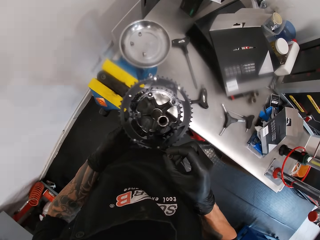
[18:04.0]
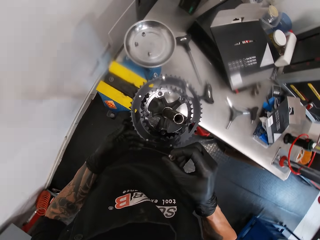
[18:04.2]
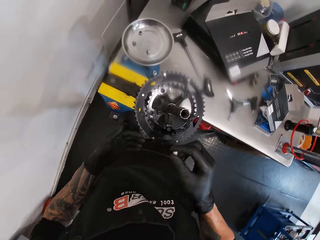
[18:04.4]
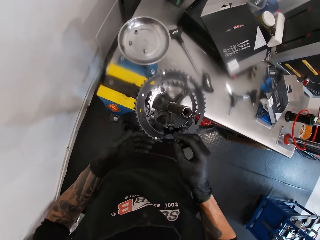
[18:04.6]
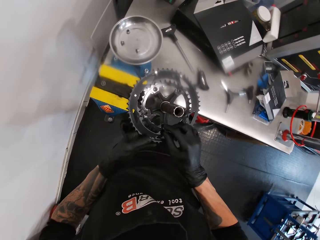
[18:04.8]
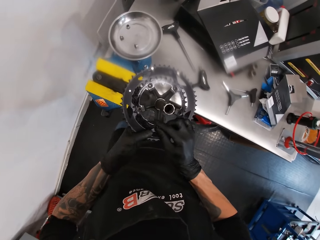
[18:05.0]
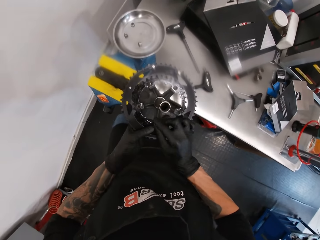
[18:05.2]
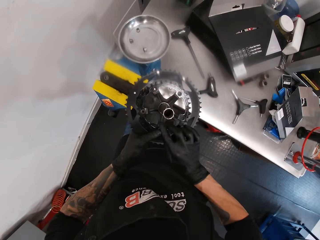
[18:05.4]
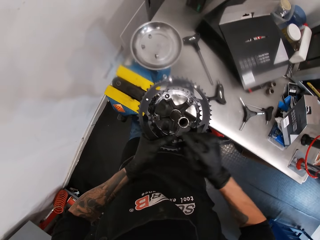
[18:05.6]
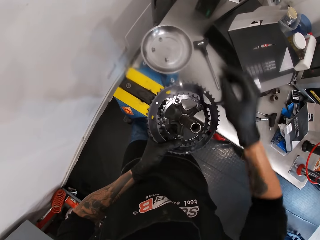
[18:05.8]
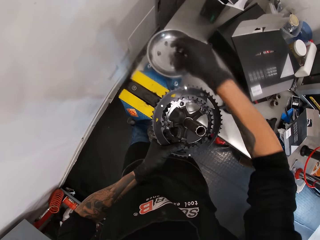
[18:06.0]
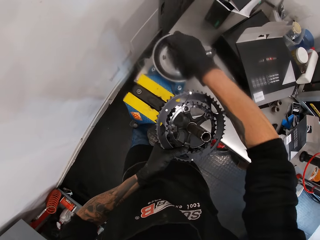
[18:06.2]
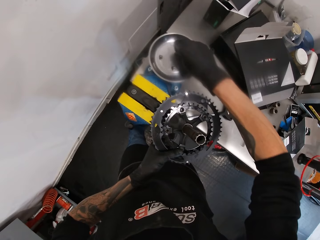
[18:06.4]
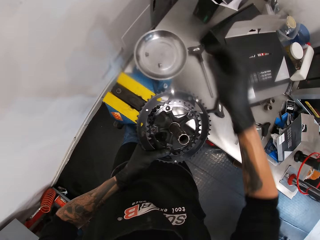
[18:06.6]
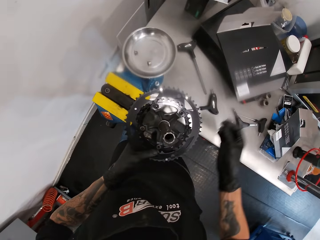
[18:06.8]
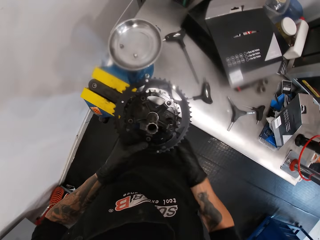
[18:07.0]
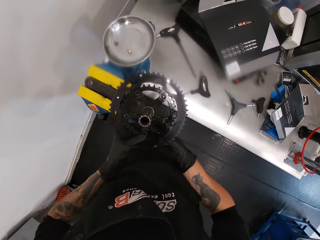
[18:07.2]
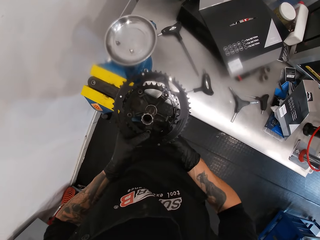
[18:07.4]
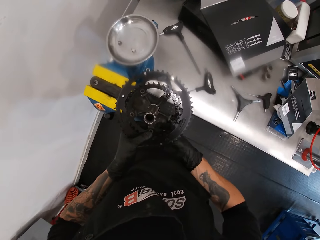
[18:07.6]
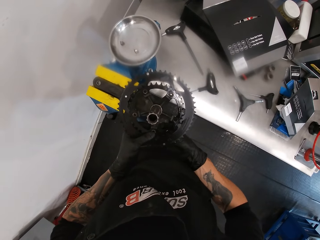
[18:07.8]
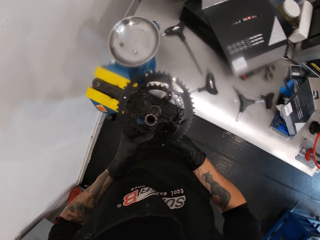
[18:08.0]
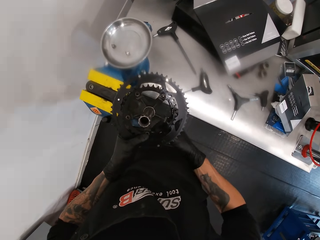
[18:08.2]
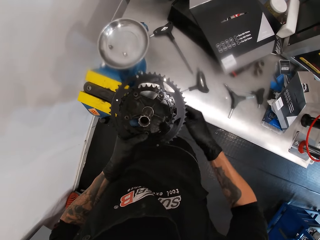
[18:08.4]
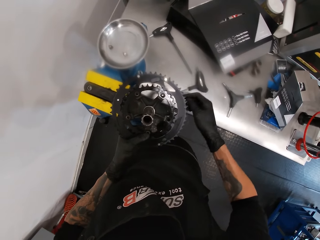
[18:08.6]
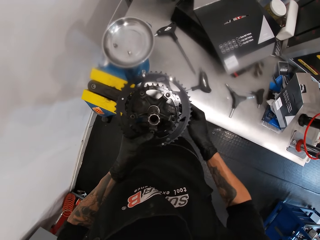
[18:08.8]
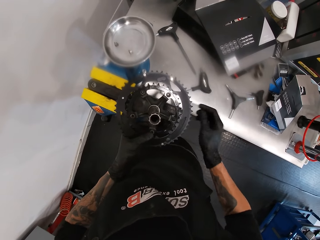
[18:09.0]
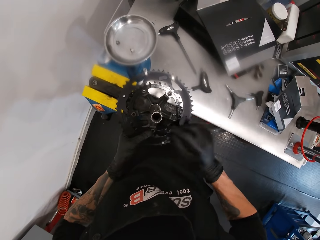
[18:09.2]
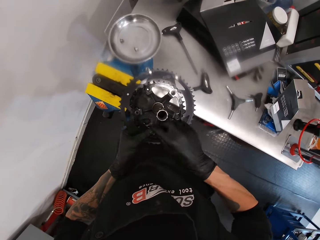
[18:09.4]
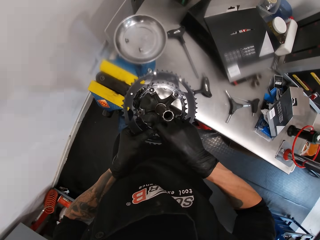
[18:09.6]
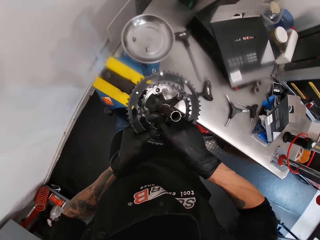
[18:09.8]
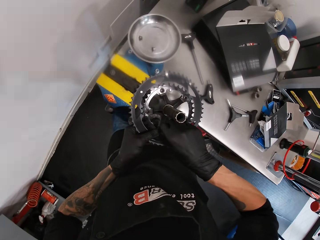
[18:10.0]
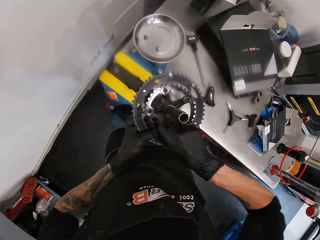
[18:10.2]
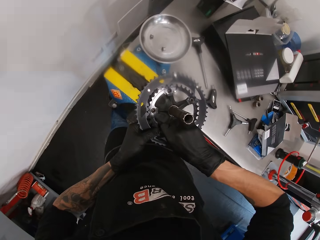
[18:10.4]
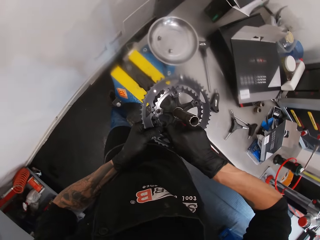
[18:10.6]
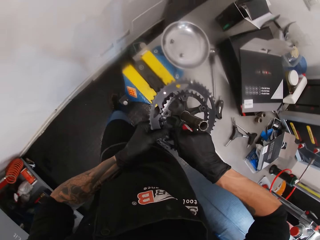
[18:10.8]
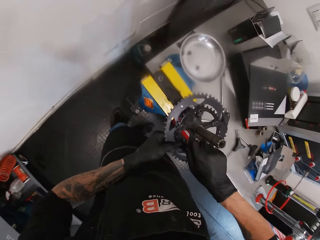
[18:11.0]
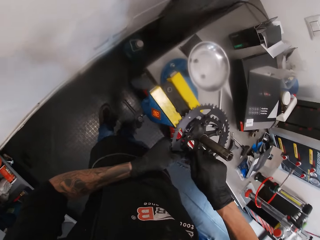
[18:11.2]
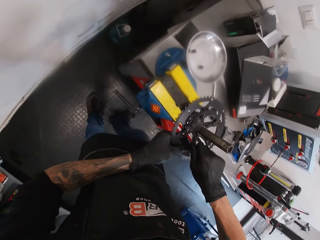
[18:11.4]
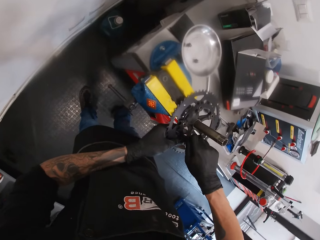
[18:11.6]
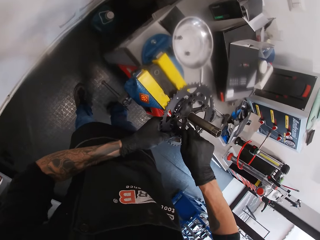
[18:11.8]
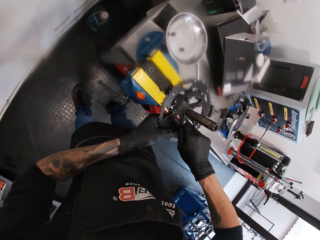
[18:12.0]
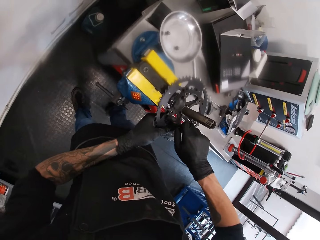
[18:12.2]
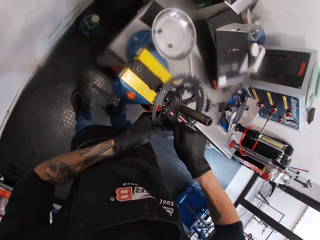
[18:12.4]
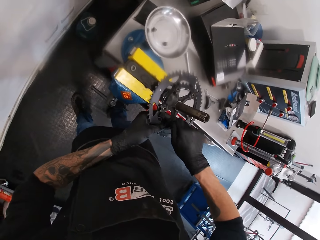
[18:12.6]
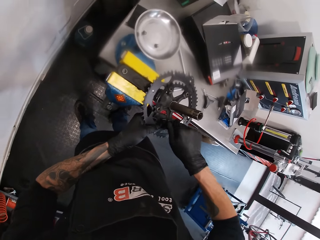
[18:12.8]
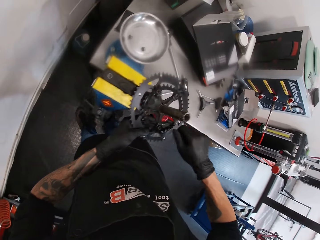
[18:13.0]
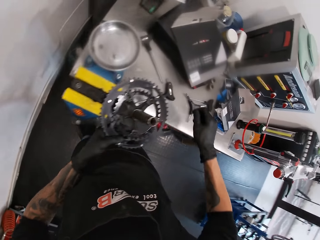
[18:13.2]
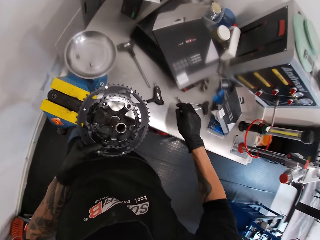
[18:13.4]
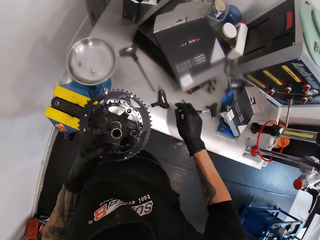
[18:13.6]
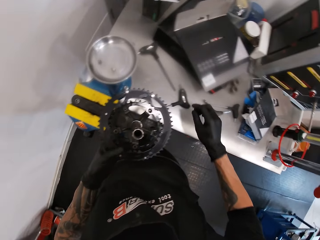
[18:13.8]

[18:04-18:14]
The camera wearer fixes the screw on something. They pick up the screw from the dish. They fix the screw on something.

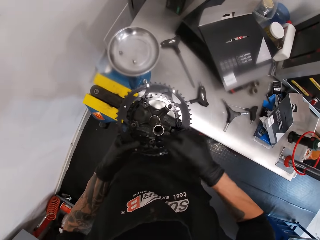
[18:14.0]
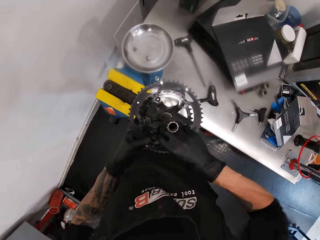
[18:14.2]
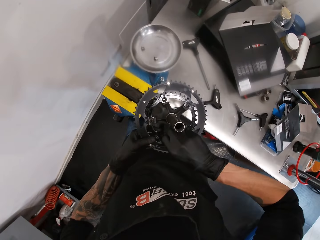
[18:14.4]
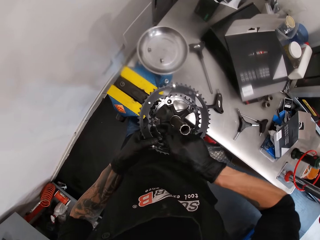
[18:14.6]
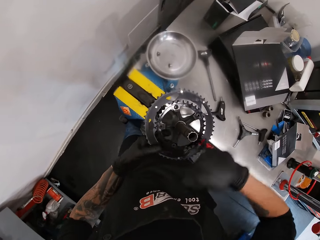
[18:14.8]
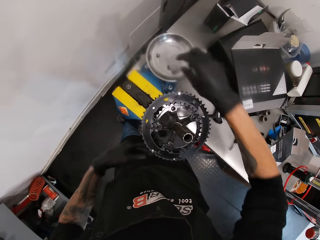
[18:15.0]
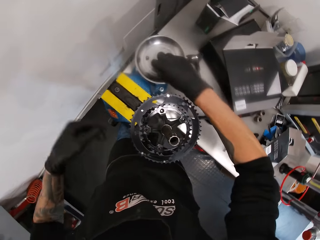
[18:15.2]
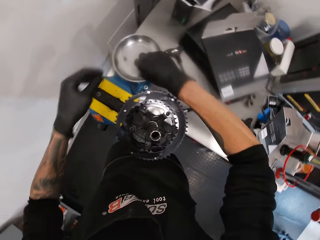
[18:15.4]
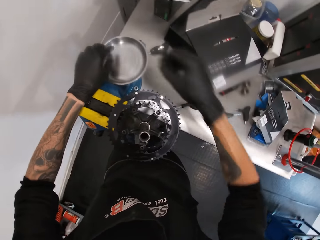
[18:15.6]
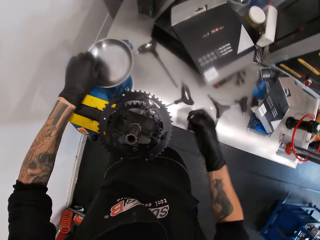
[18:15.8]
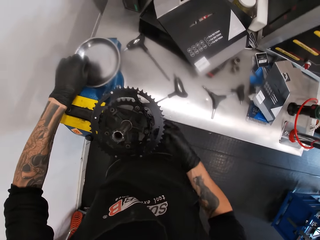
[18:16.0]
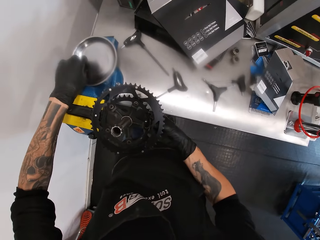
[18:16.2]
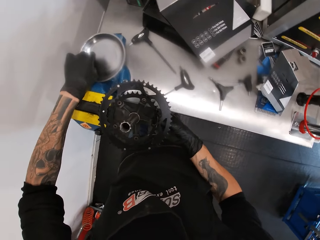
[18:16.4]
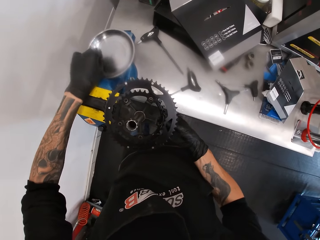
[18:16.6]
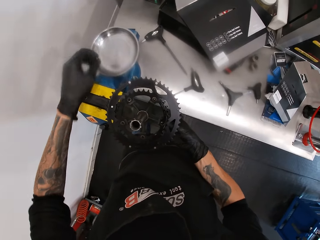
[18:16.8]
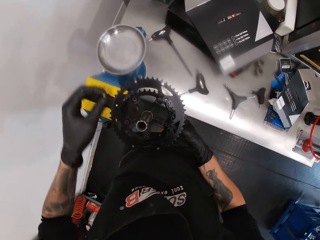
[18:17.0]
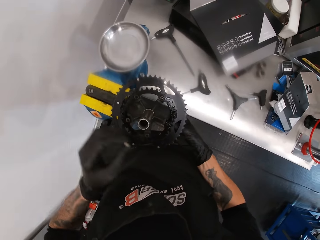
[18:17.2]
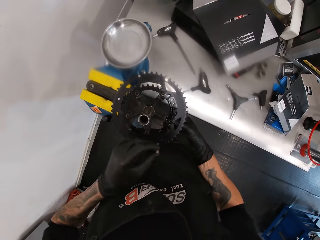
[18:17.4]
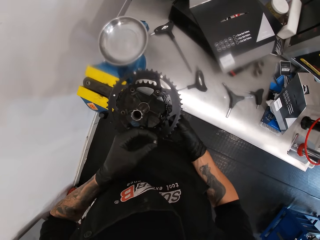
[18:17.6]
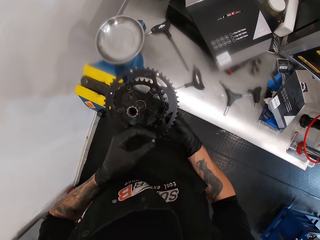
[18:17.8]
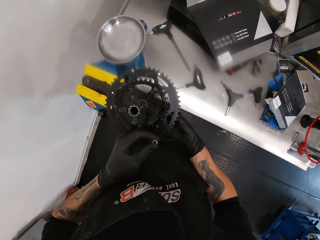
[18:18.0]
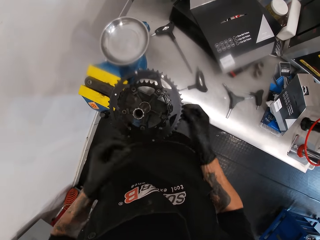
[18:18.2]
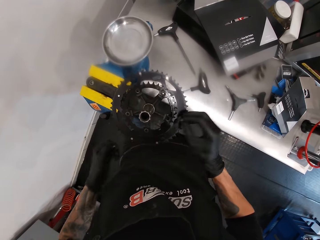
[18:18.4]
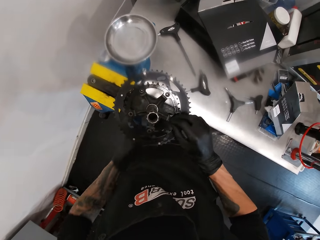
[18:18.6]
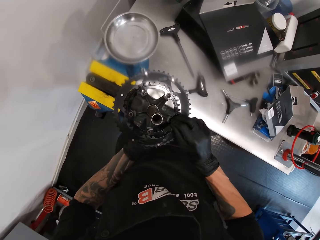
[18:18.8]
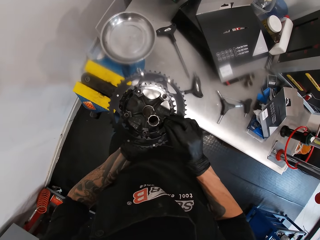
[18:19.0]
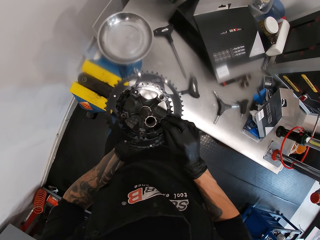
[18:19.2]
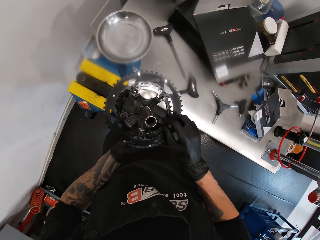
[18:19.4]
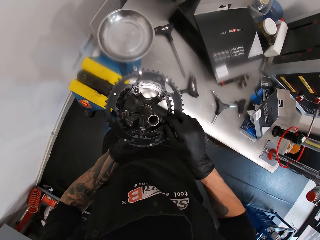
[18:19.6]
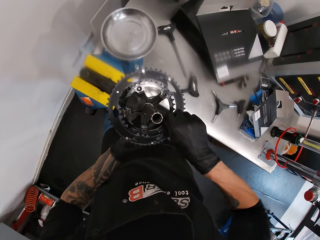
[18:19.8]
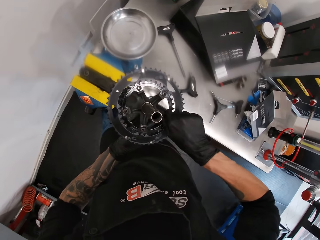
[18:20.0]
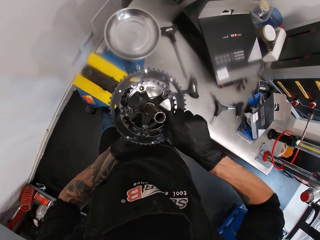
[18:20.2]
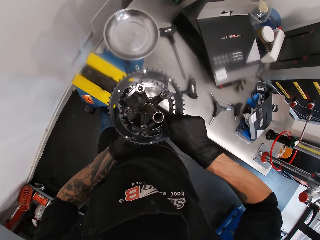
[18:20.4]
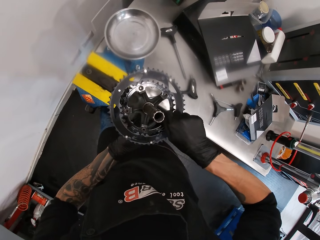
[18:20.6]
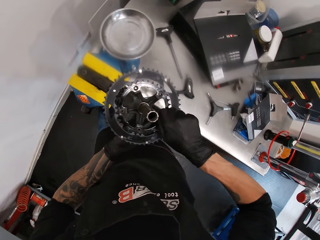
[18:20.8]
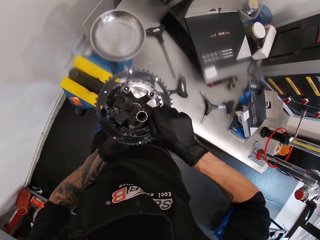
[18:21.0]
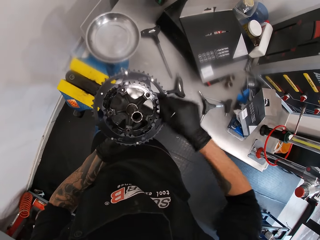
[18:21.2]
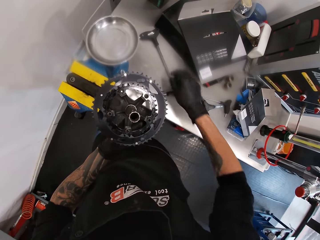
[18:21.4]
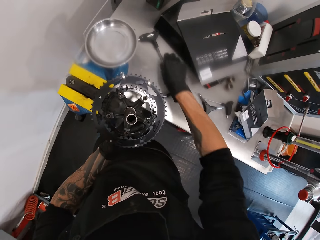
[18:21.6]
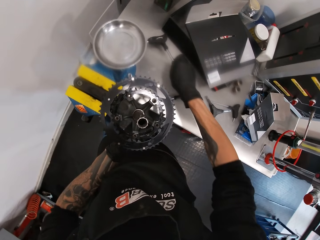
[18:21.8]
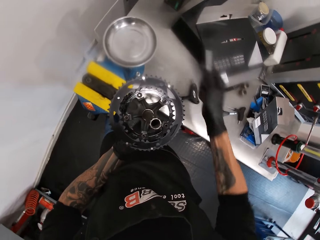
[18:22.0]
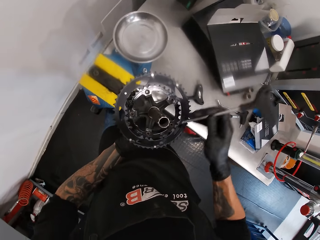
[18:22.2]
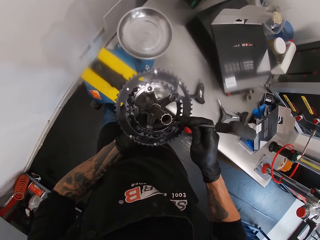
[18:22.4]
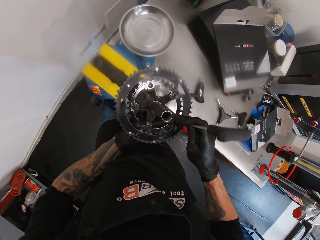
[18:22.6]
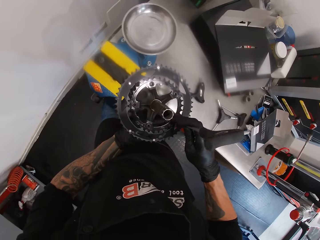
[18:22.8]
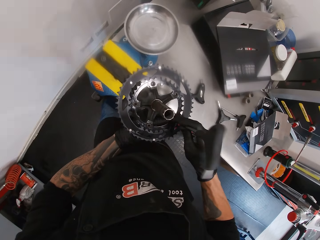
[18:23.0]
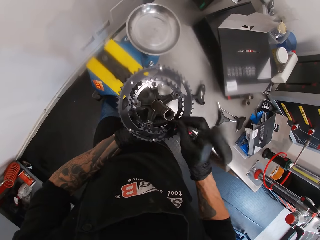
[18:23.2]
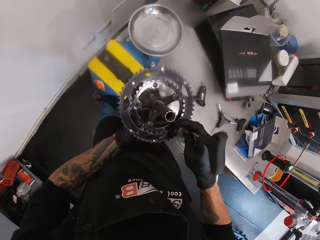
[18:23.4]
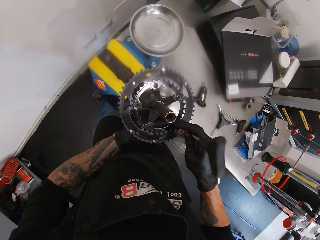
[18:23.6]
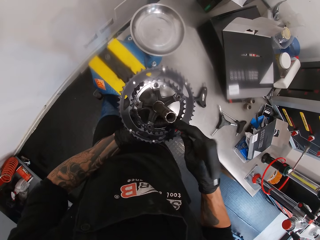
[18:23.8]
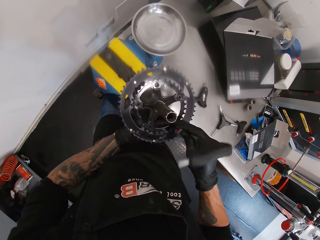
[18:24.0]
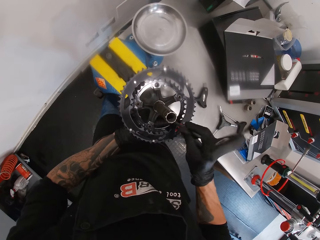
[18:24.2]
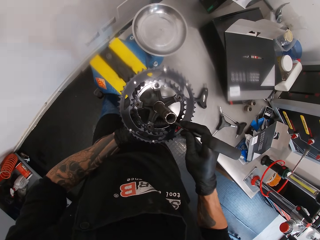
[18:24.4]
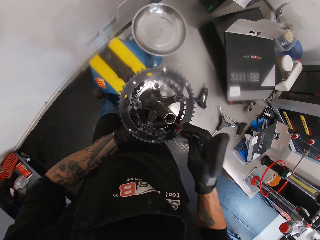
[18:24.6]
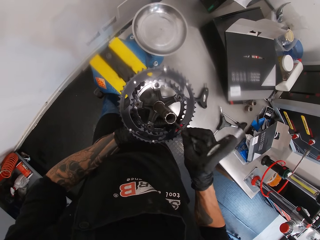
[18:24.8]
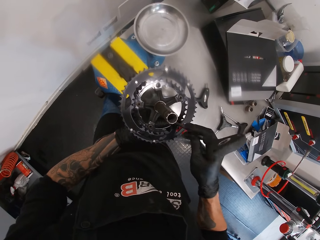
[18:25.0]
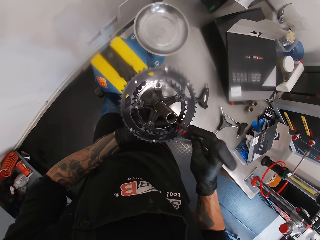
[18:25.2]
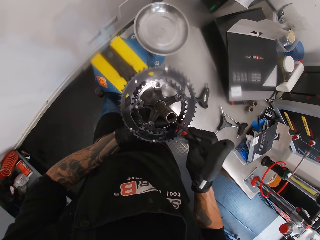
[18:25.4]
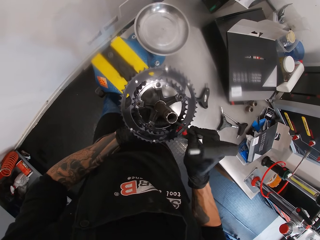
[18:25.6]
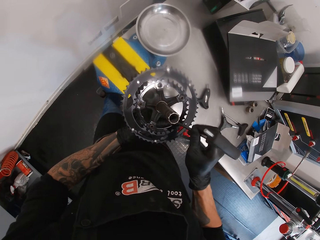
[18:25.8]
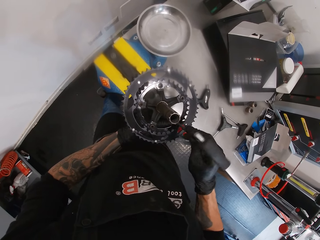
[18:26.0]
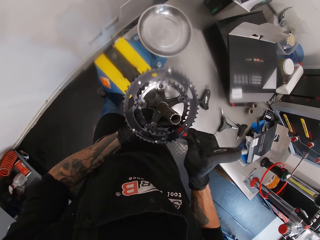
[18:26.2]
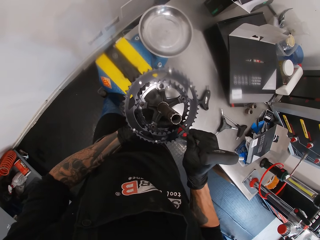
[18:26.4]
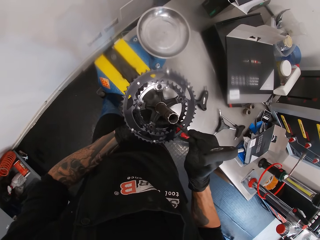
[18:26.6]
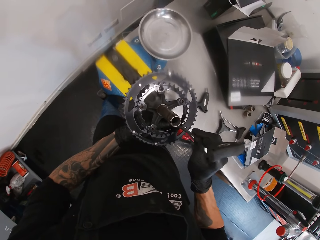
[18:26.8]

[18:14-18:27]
The camera wearer tightens the screw with the right hand. He picks up a nut from the metallic bowl on a workbench with his right hand. He picks up a bolt from the metallic bowl on the workbench with his left hand. He screws the nut into the bolt in a chainring hole with both hands. He puts the bolt on the bike rim. He picks up a nut screwdriver from the workbench with his right hand. He screws the nut and bolt in the chainring hole with the nut screwdriver in his right hand.
